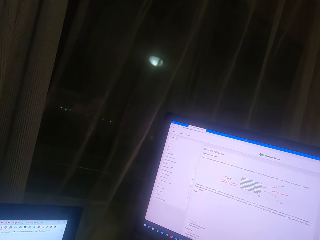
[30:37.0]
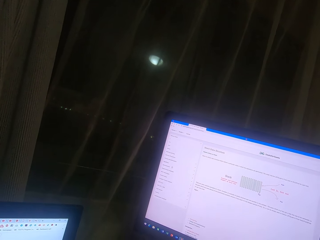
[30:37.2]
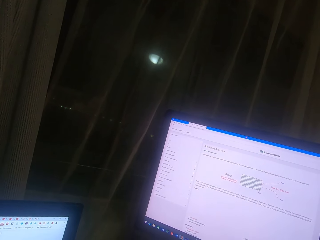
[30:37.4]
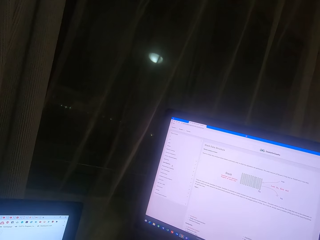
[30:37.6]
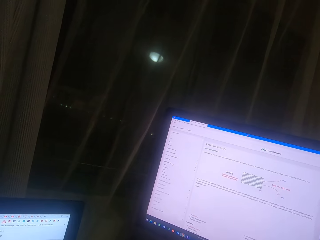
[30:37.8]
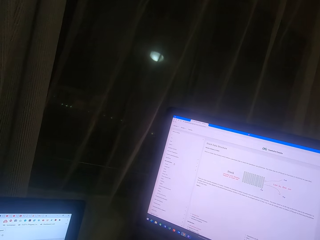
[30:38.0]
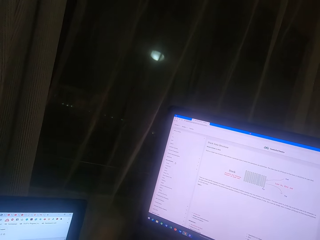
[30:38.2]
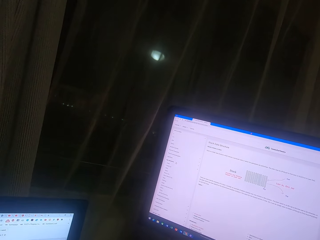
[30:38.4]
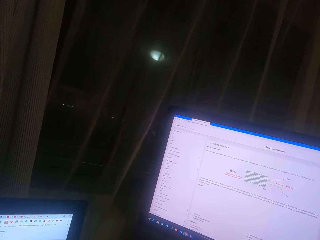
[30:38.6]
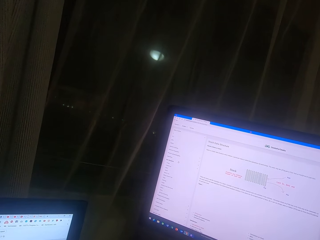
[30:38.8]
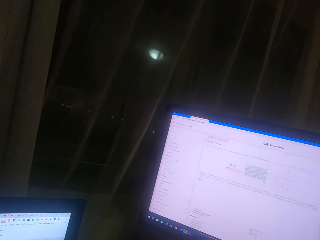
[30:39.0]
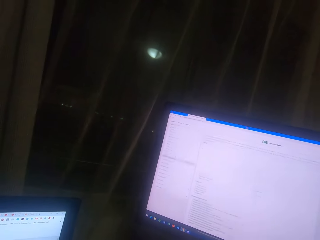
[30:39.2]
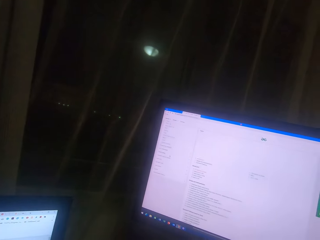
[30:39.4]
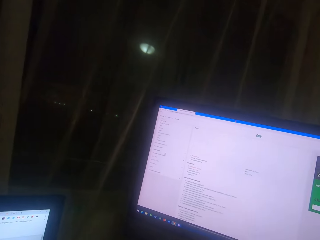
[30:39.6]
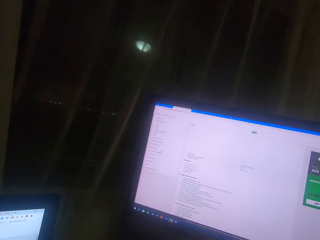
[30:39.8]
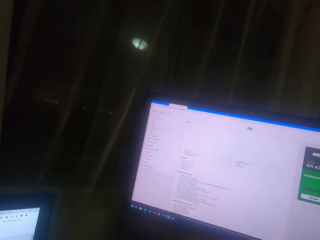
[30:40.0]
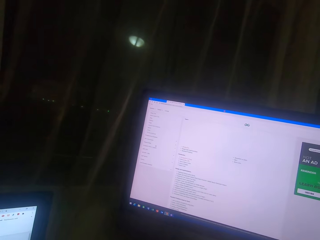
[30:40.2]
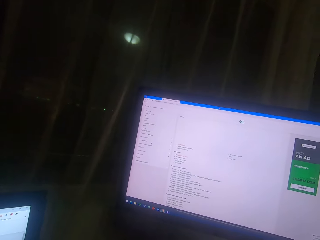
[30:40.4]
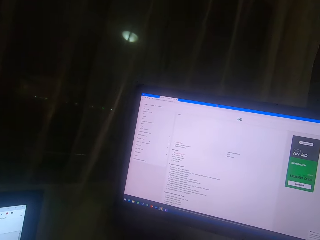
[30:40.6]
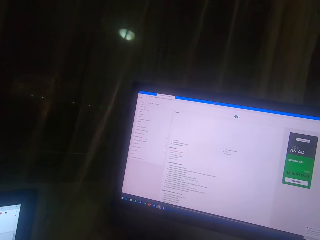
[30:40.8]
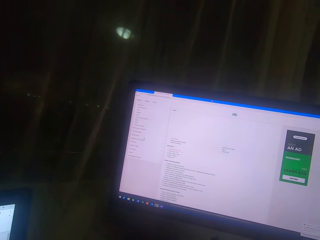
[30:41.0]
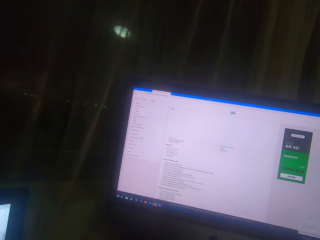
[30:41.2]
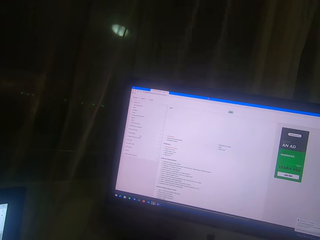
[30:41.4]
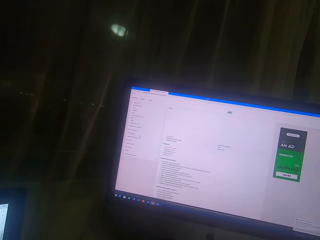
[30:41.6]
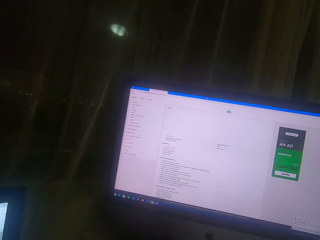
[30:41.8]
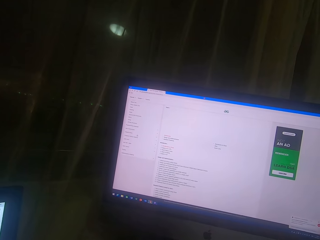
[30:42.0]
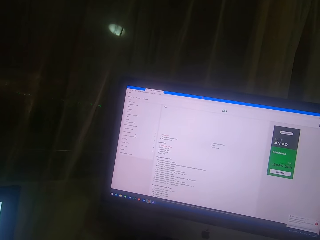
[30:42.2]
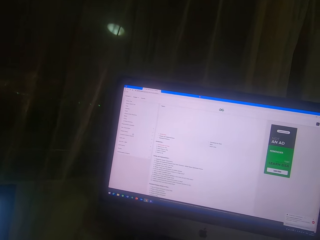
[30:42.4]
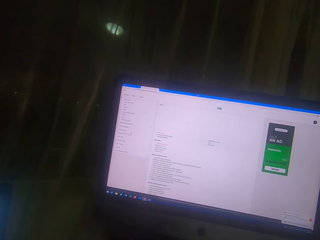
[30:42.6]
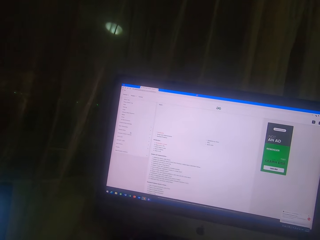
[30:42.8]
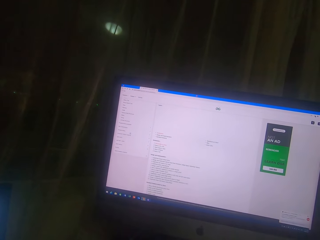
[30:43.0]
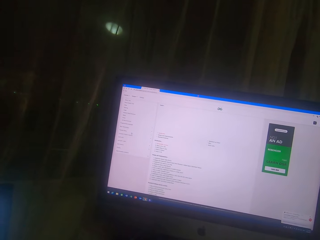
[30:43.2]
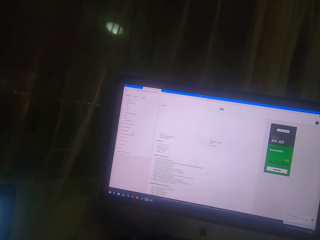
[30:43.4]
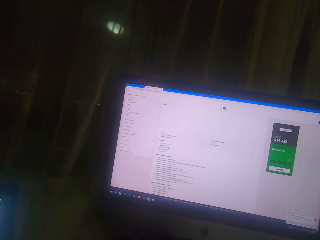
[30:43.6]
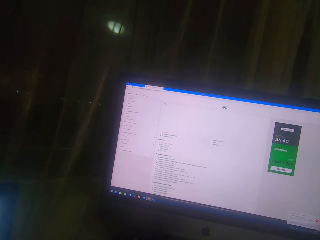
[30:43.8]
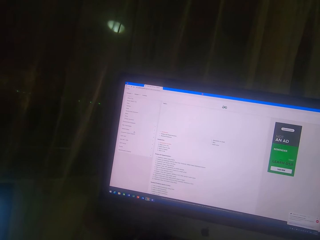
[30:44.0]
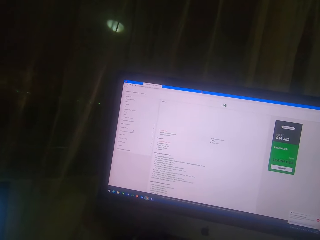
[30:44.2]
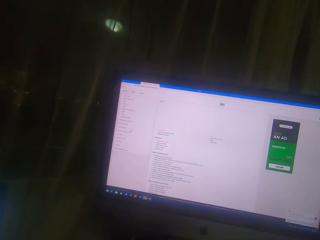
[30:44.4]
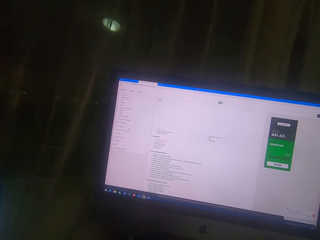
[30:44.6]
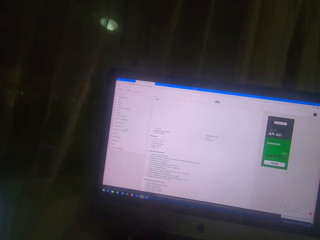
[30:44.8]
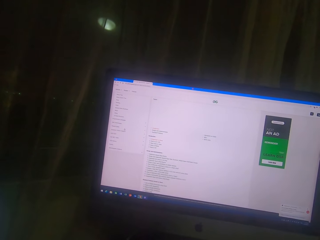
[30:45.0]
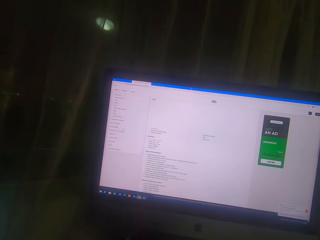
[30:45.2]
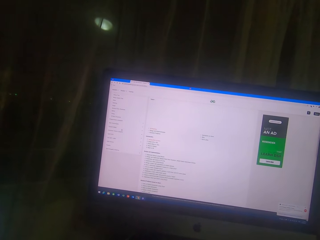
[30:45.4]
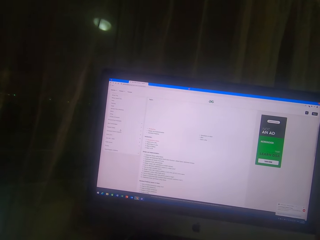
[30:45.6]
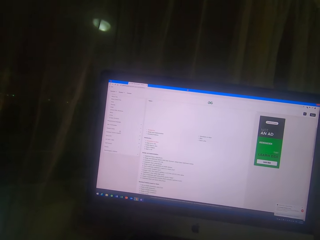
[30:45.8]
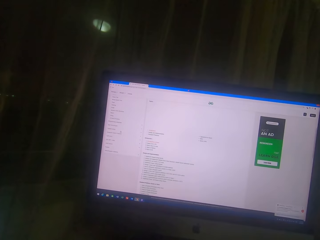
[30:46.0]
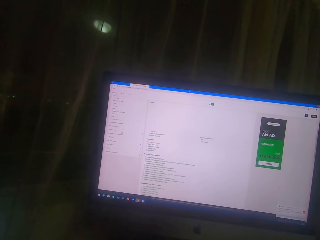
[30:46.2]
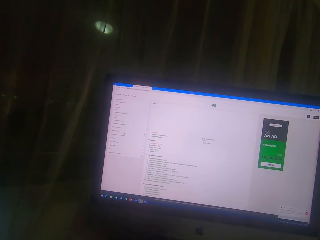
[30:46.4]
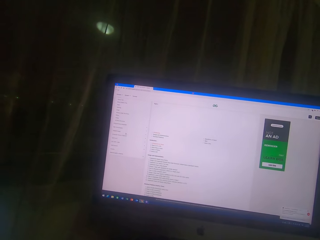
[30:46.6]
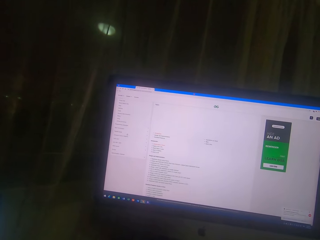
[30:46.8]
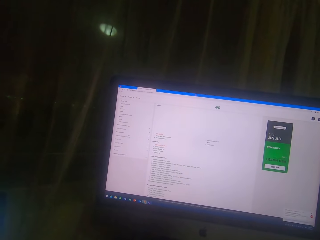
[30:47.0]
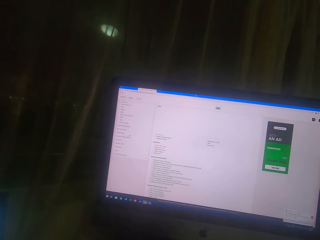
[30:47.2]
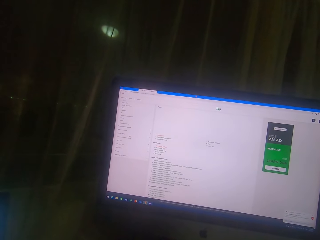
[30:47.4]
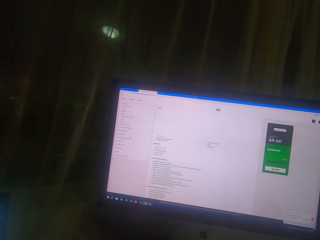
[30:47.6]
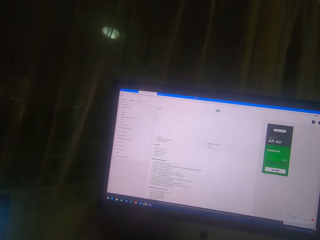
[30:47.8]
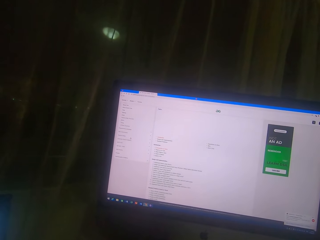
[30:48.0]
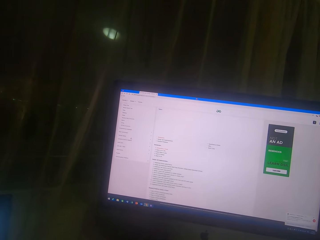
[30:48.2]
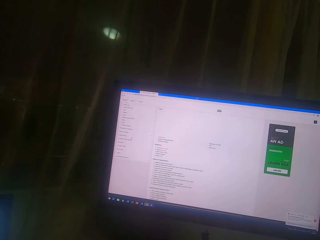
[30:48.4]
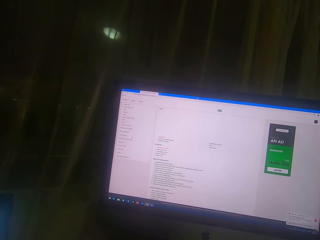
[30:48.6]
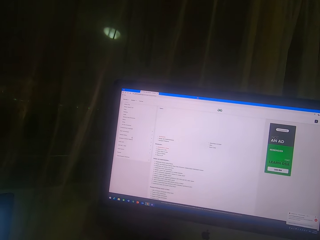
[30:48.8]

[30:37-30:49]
The camera wearer holds the mouse.

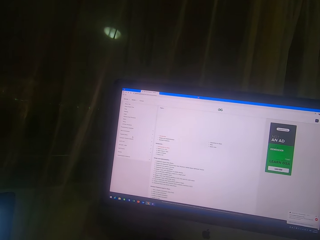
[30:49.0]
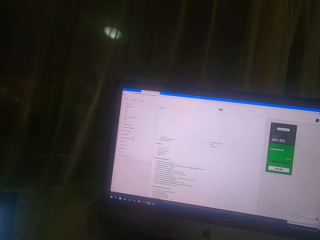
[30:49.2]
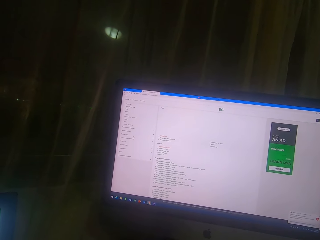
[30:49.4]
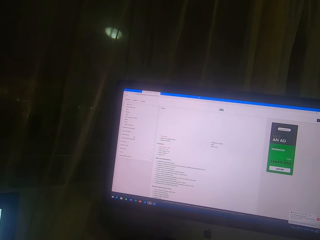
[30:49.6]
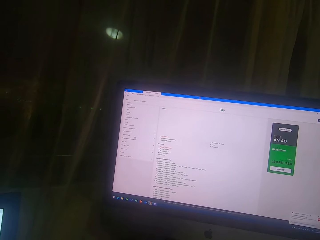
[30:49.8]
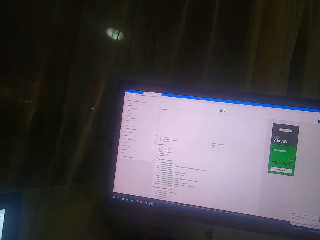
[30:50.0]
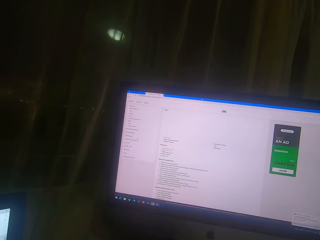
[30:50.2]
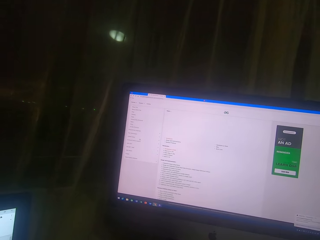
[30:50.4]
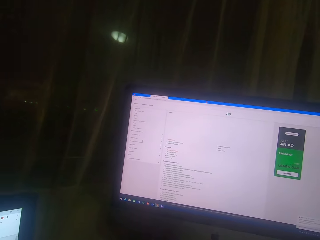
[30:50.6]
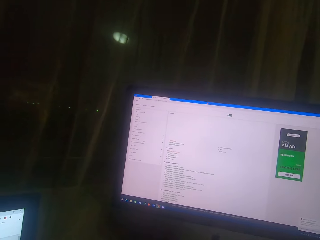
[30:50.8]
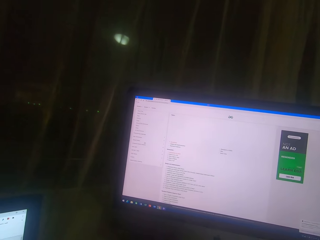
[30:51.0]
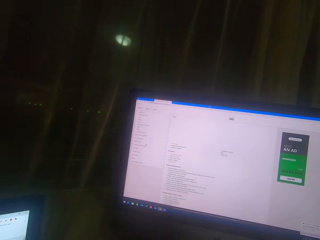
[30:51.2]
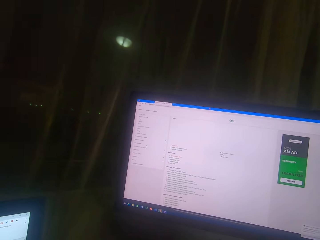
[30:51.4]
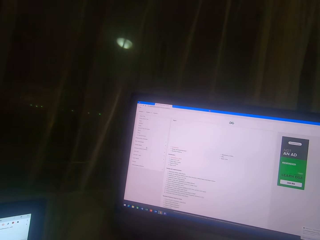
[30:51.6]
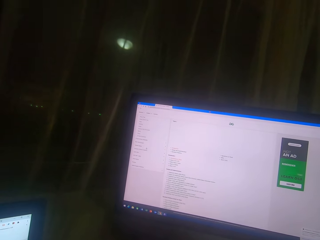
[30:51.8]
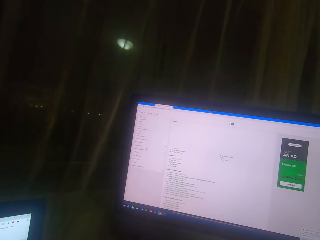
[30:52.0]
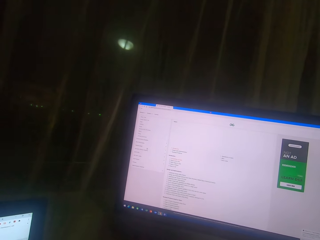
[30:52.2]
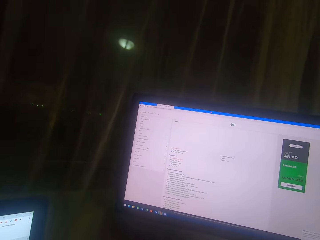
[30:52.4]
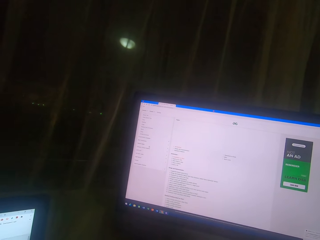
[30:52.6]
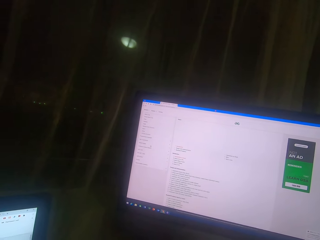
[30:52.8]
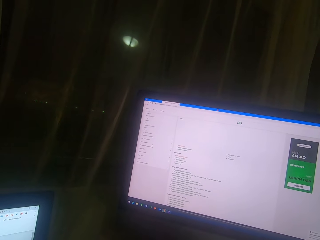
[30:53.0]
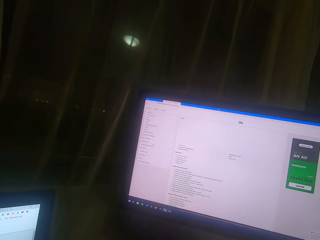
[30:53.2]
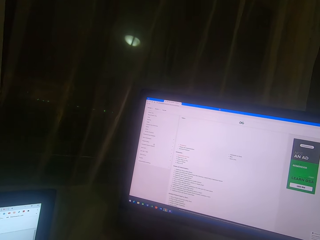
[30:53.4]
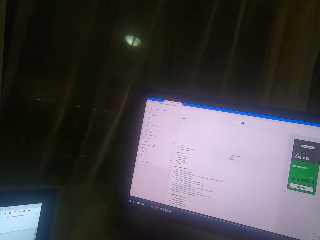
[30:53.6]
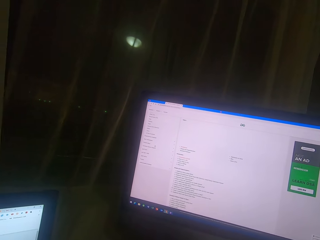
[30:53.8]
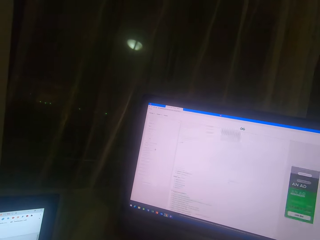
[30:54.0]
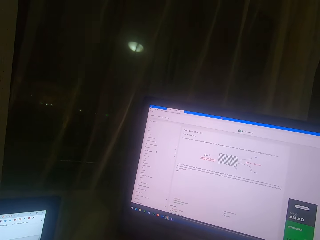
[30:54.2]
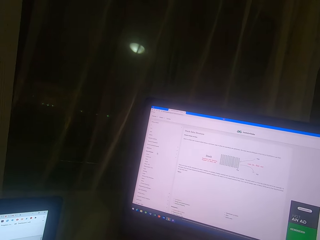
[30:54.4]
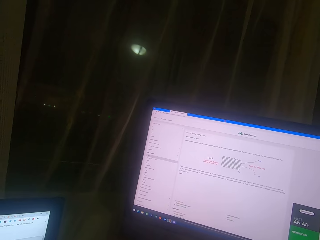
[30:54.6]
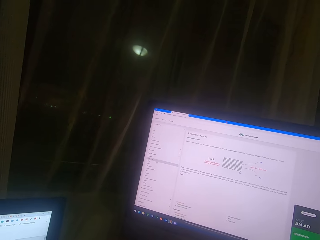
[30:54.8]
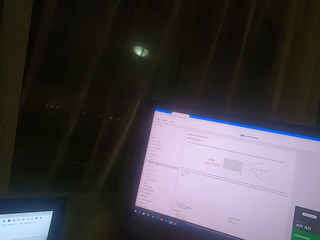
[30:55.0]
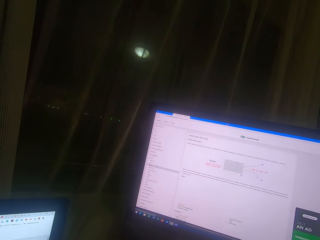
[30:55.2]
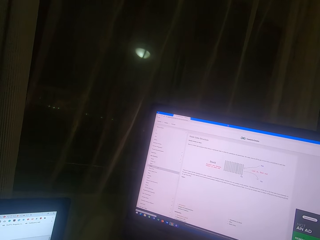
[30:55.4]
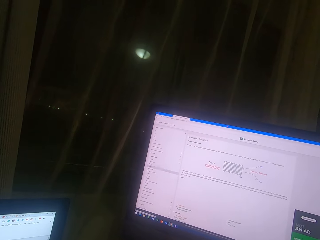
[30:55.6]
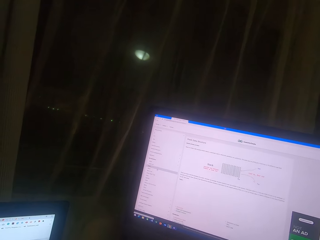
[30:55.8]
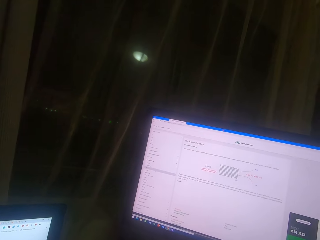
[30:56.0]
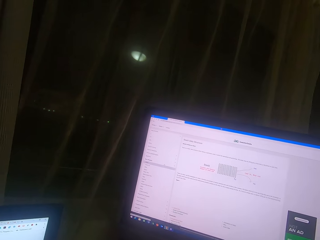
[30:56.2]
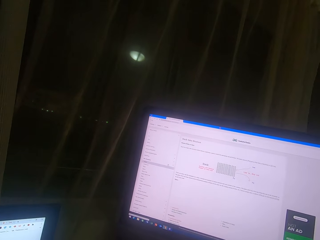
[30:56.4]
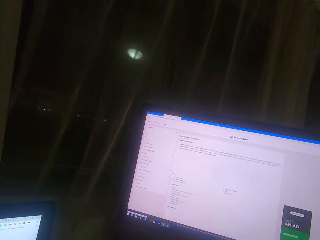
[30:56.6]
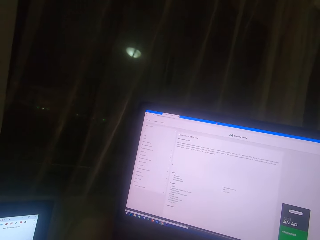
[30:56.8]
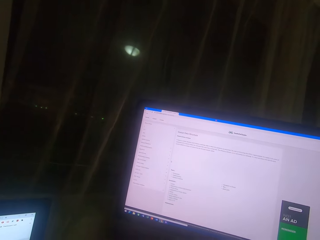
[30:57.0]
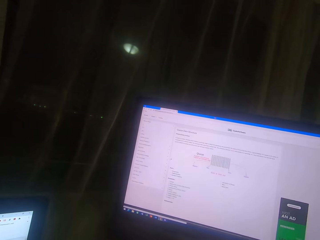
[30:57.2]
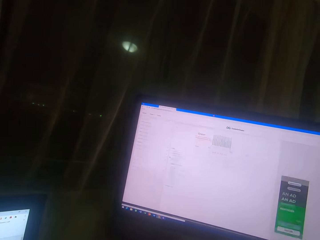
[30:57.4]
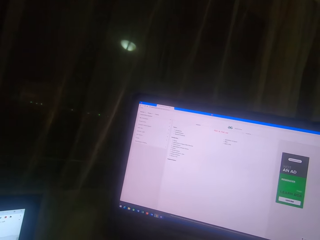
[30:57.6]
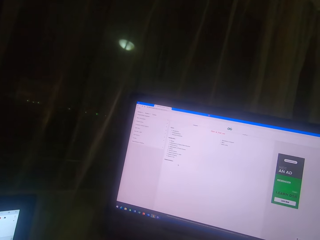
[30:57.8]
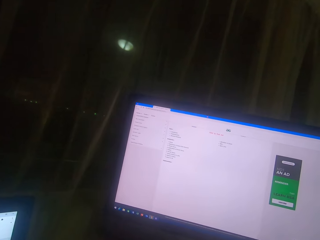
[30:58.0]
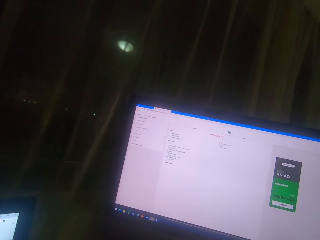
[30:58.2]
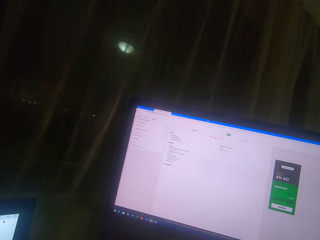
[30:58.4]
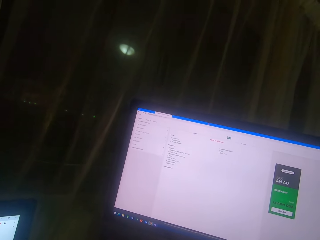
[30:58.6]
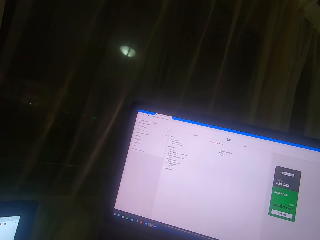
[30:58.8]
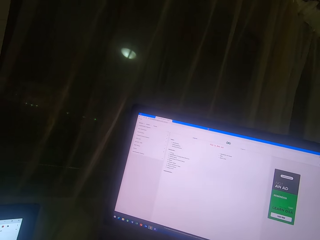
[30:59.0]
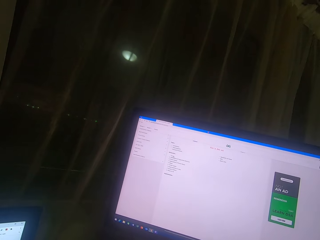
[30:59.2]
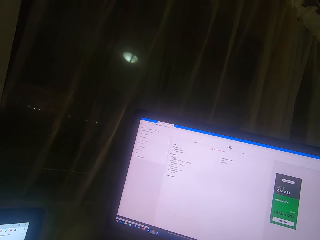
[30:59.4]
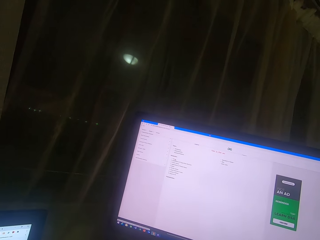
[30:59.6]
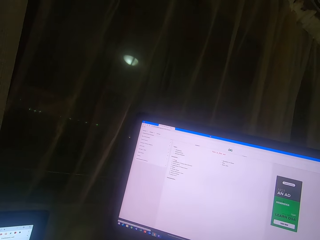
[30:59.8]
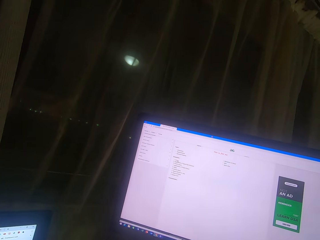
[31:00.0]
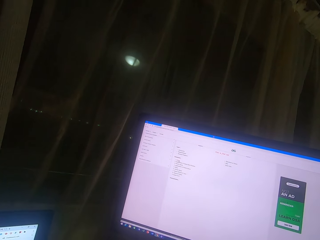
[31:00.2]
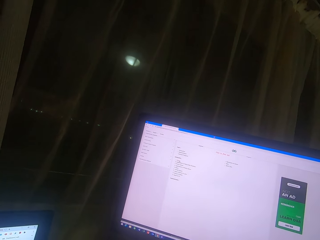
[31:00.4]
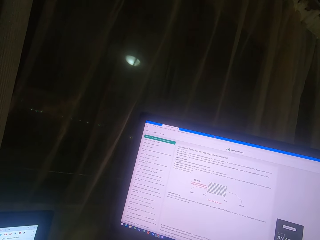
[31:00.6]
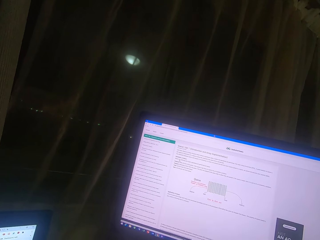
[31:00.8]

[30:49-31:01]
The camera wearer scrolls the mouse. They scroll on the computer screen. They hold the mouse.
